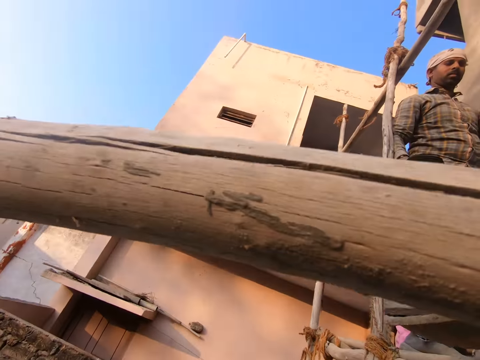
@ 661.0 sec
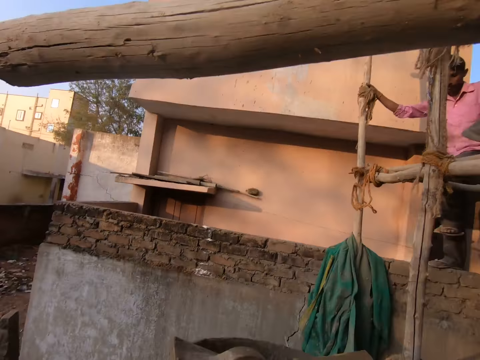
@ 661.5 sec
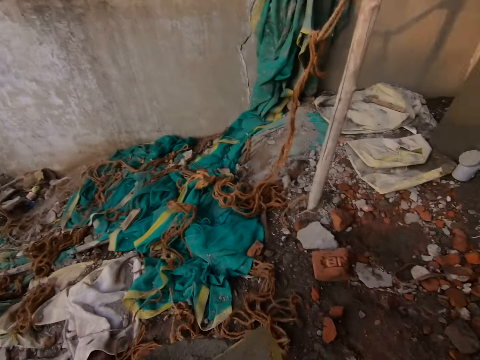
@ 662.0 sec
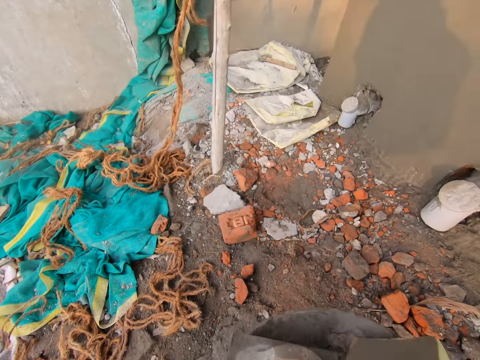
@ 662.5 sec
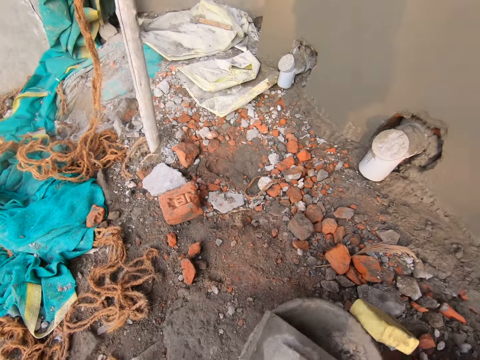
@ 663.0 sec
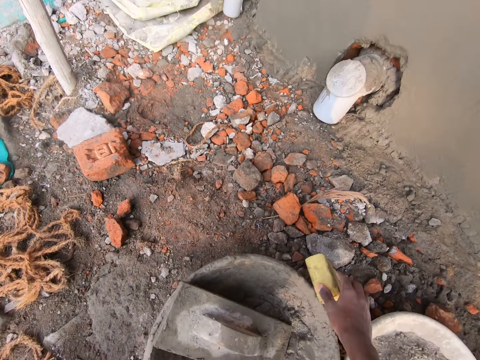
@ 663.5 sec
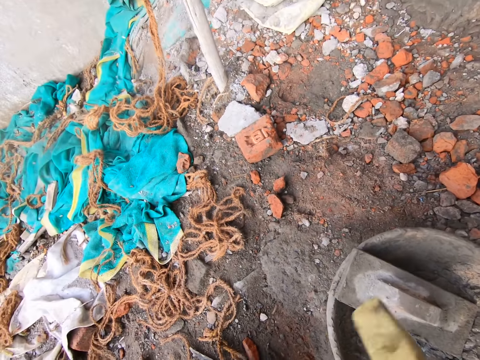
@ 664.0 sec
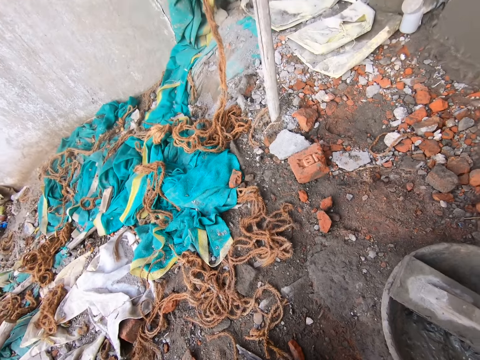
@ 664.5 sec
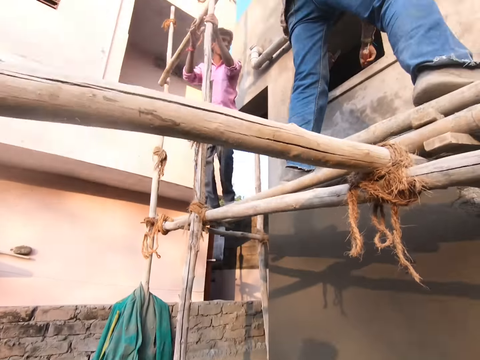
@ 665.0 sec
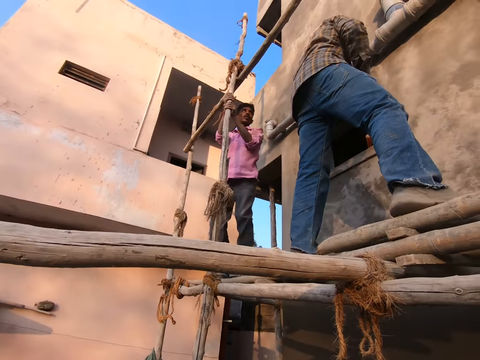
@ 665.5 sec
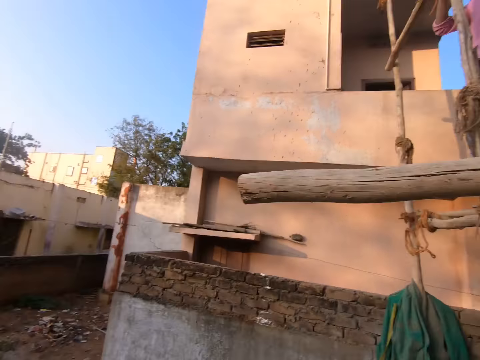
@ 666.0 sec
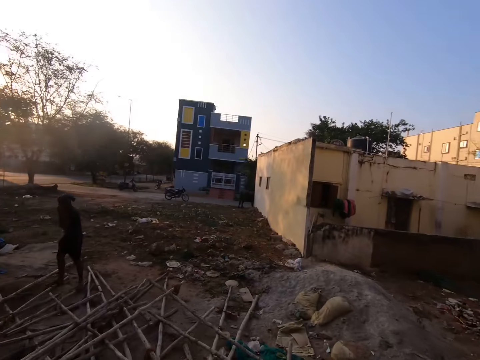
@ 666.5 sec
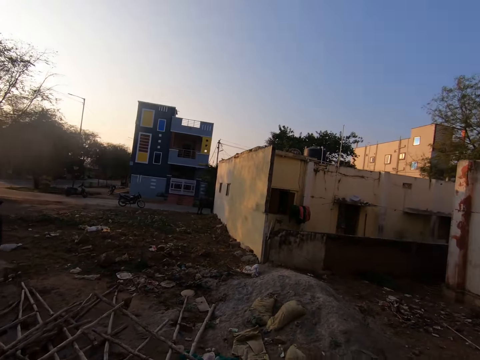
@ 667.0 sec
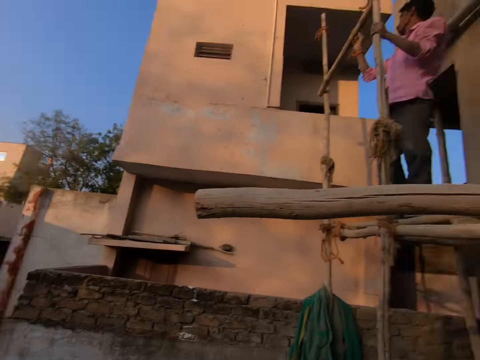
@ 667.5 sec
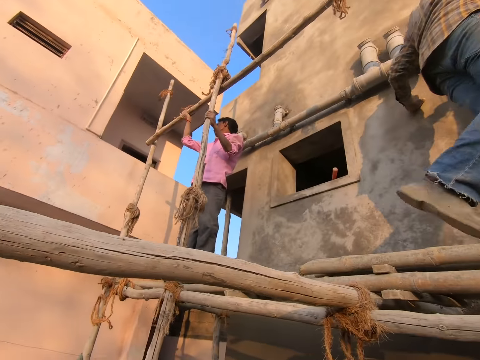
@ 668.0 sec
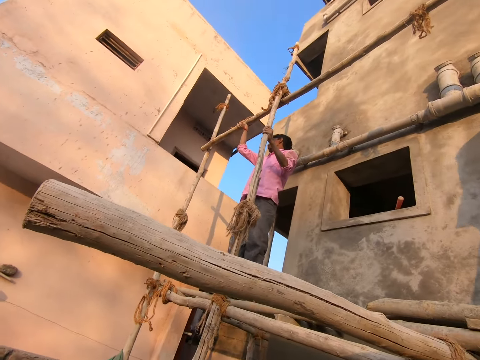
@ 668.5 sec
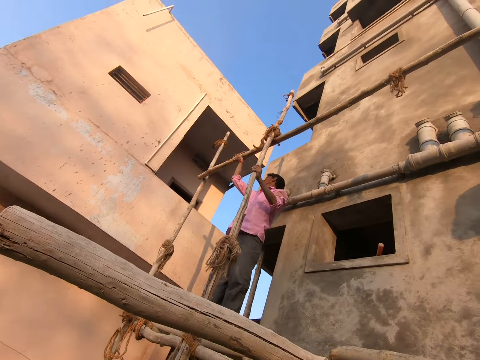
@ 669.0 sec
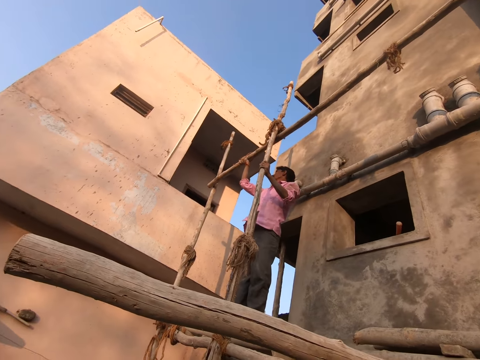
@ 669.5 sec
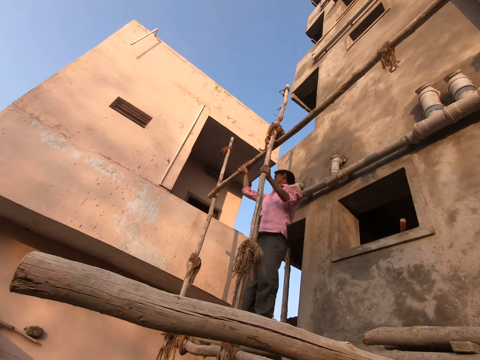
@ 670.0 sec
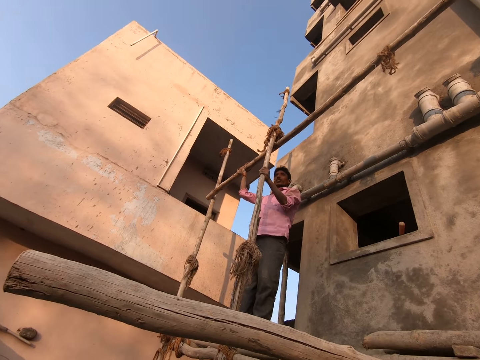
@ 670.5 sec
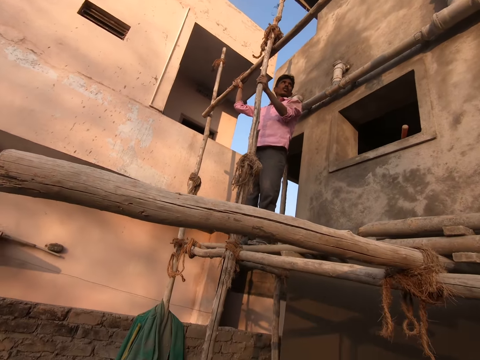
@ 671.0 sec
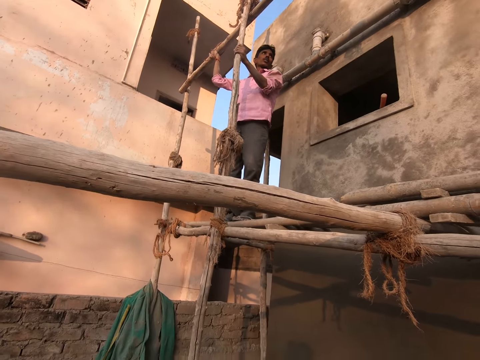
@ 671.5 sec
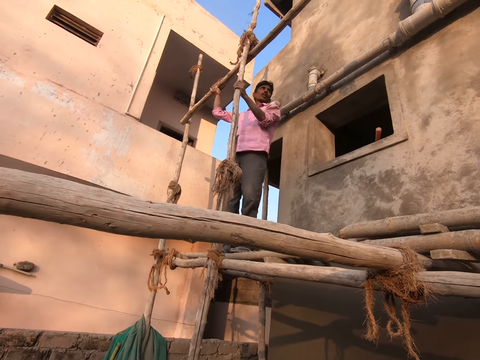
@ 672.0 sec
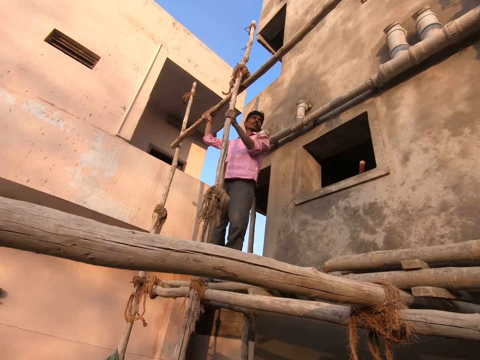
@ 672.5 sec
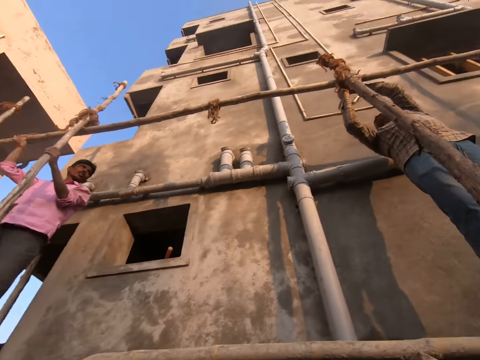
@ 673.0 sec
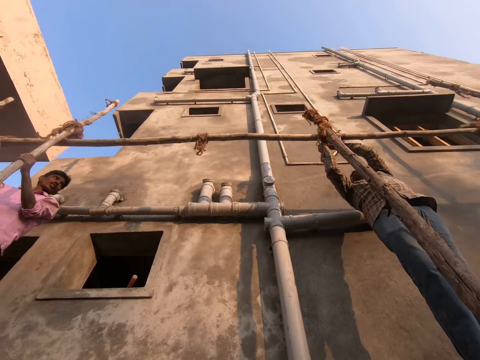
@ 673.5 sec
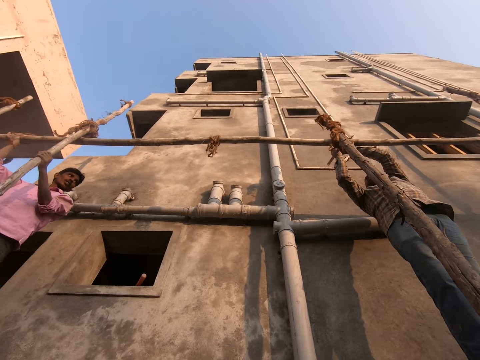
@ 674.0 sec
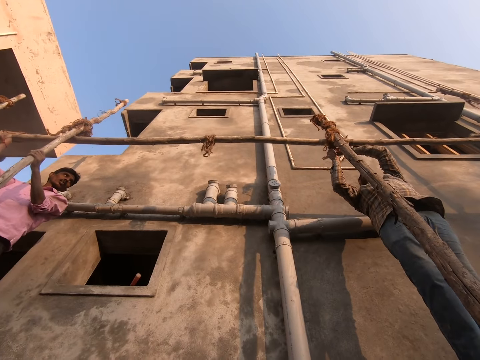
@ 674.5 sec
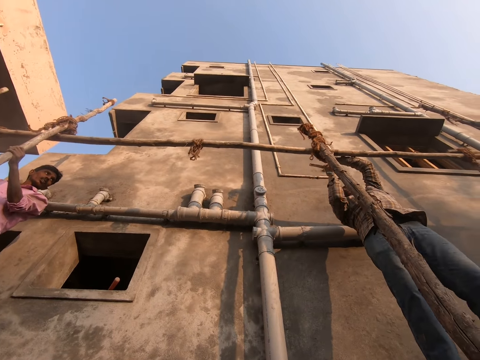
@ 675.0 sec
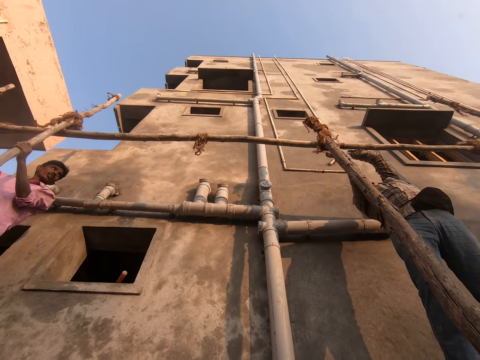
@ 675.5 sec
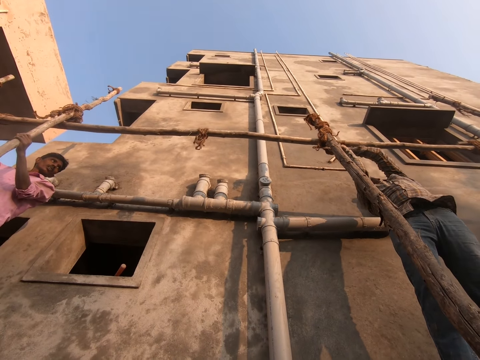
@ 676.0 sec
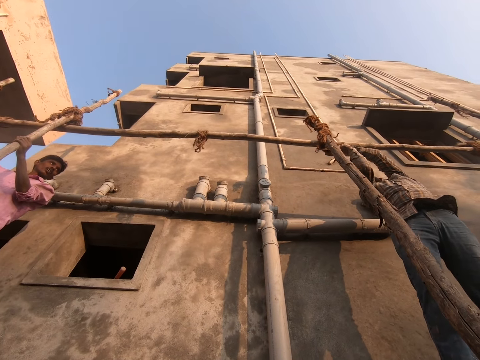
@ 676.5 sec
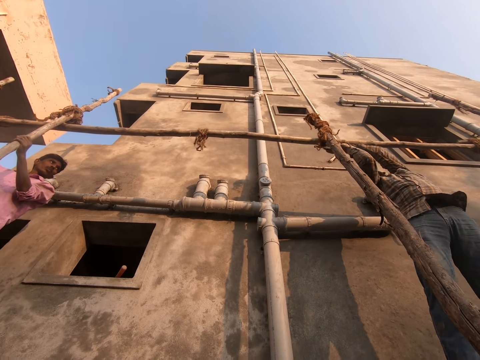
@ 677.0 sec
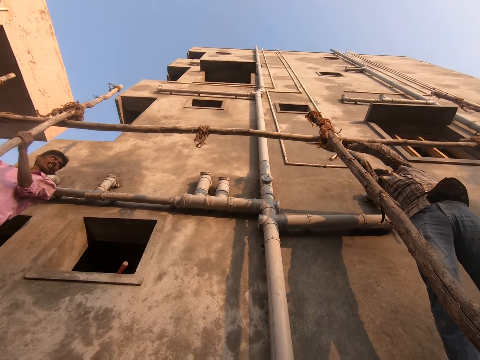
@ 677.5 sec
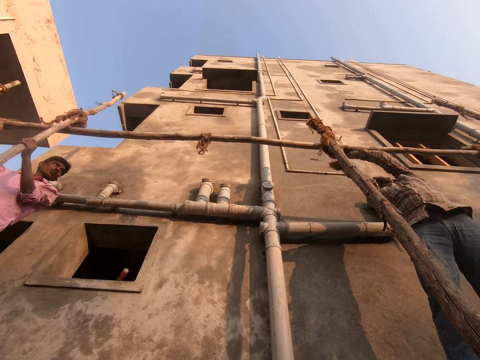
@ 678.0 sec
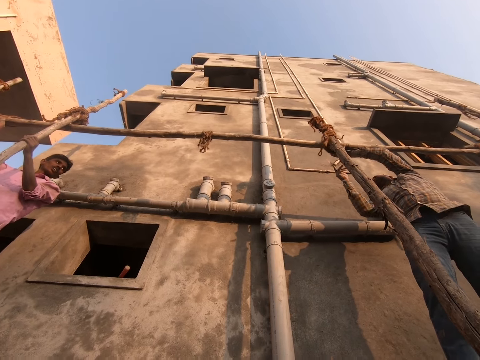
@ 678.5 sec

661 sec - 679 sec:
The camera wearer picks up a tray or concrete bowl. They drop the concrete bowl on the ground. They pick up a sponge. They look at a person and another person. They look around. They look at a person. A man moves a wood. The camera wearer looks at the two persons. Another man cuts a rope with a hacksaw blade.

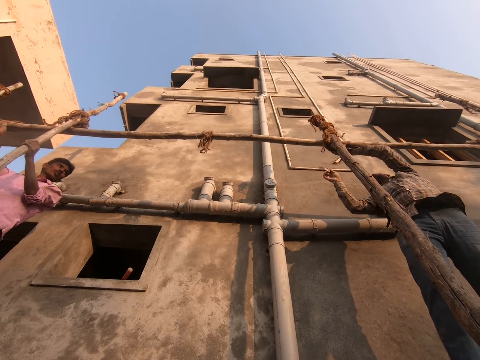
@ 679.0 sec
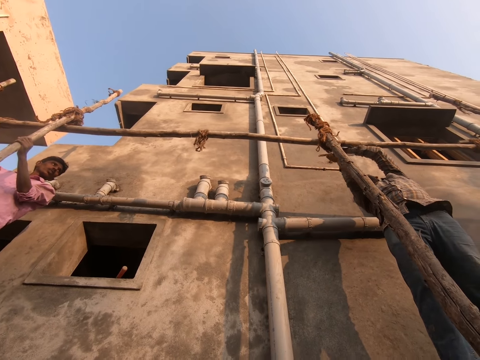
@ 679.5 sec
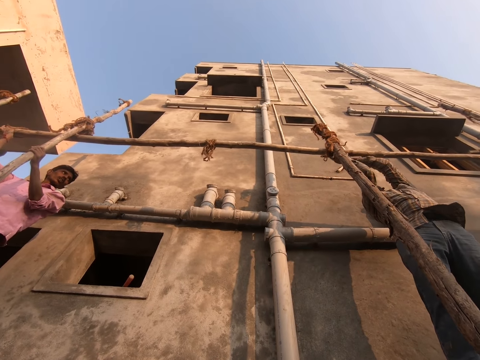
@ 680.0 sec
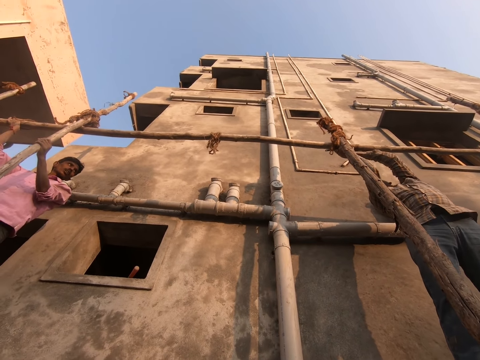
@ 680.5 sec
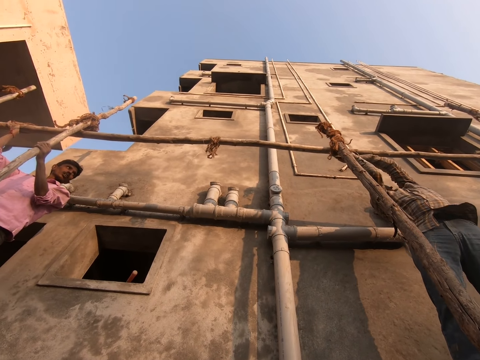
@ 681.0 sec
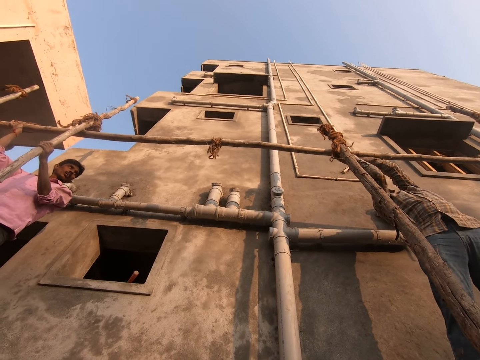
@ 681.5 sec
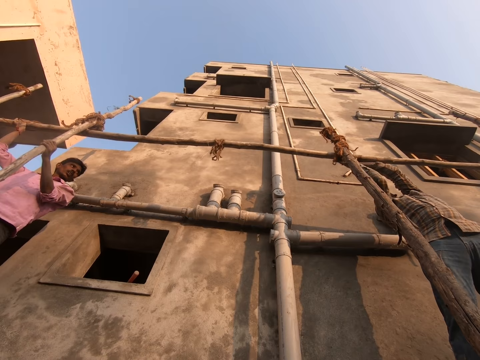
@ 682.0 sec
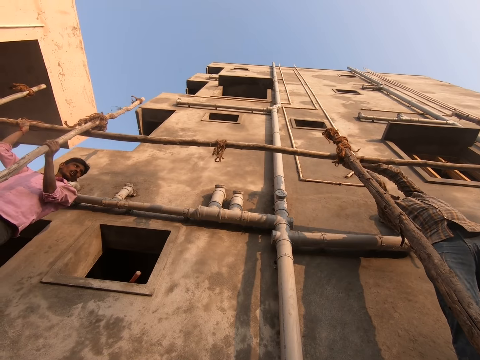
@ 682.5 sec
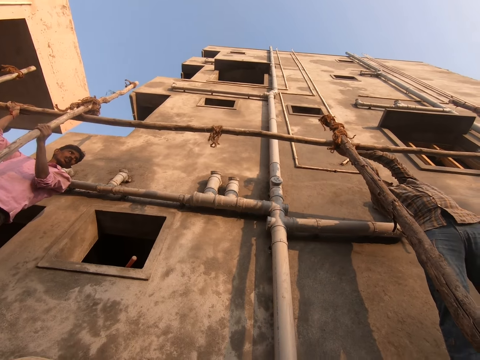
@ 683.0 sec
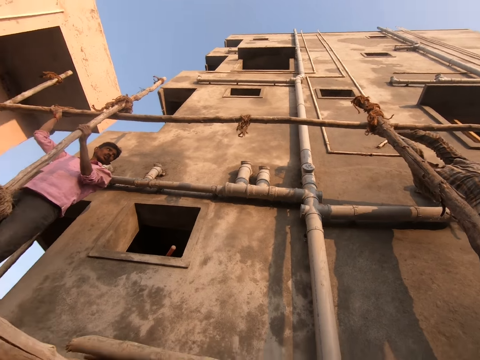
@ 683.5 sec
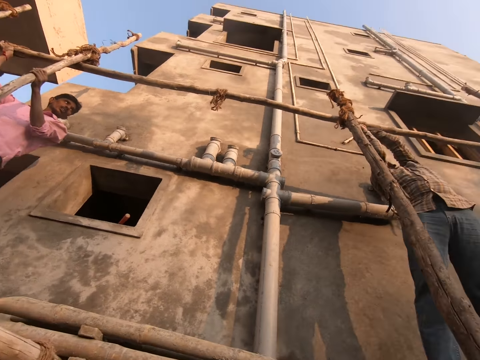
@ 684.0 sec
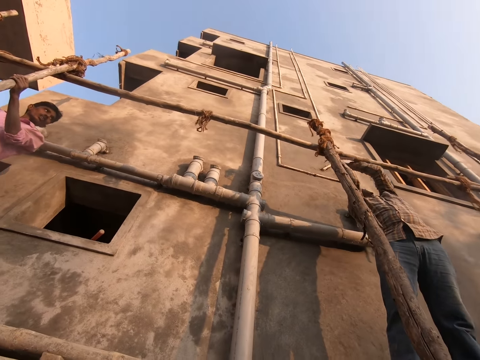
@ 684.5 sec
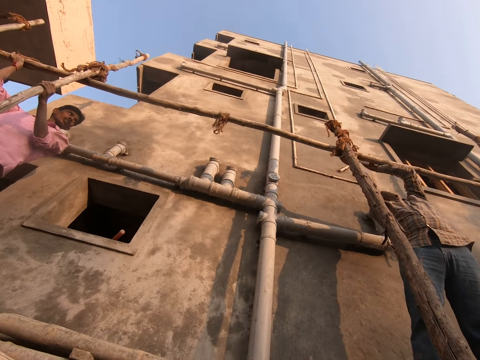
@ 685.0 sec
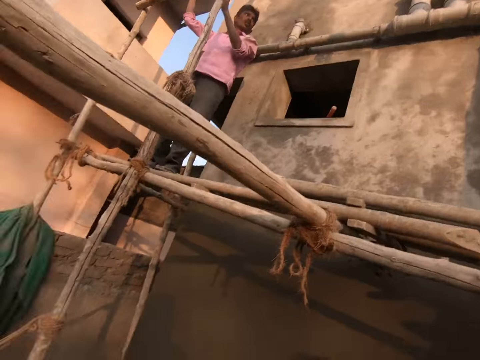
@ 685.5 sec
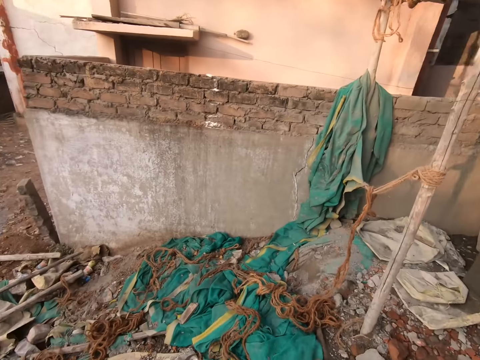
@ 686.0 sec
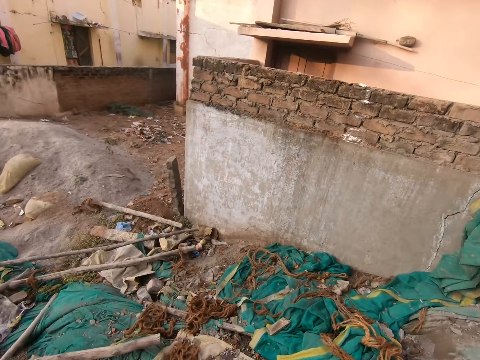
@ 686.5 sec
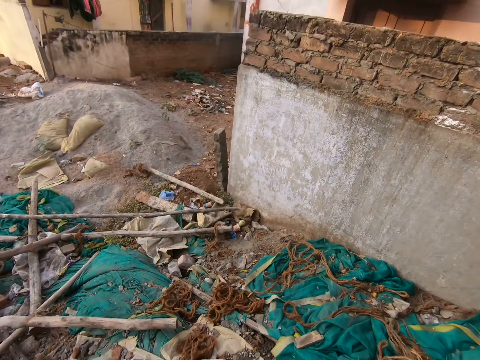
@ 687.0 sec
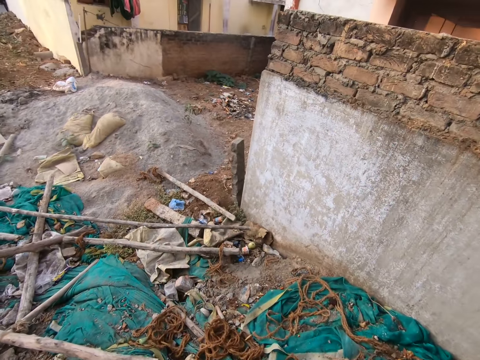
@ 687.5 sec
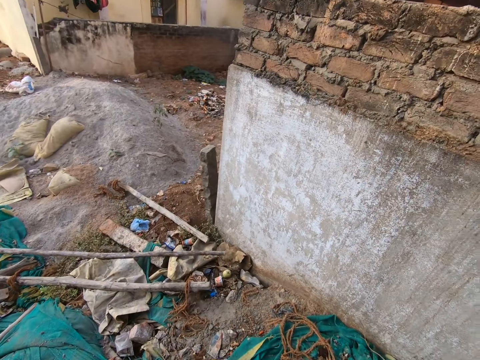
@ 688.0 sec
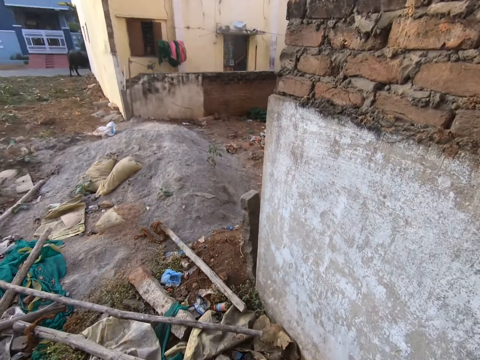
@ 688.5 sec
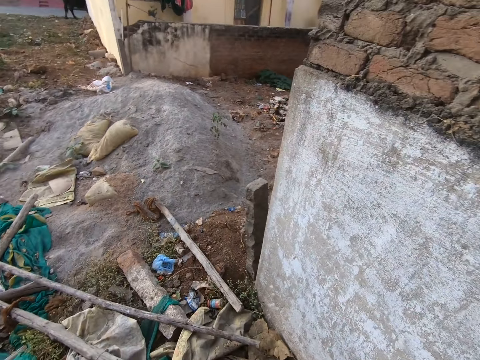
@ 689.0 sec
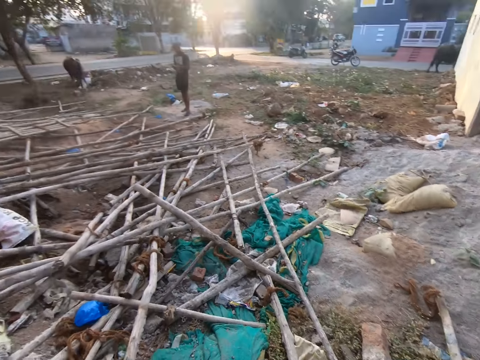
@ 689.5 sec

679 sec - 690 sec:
The camera wearer walks near a wall.
